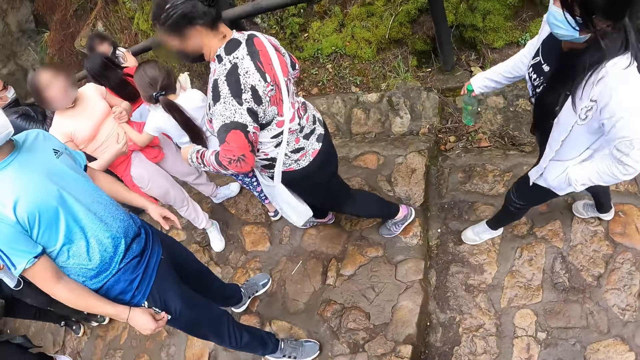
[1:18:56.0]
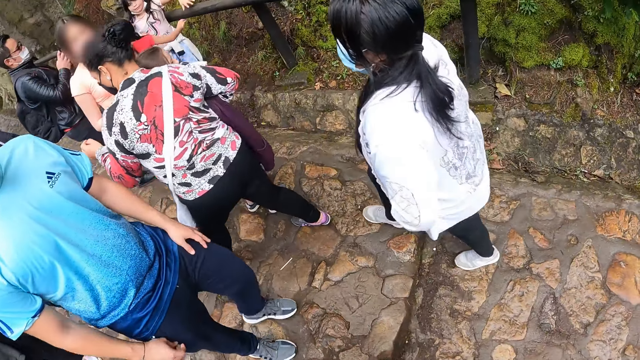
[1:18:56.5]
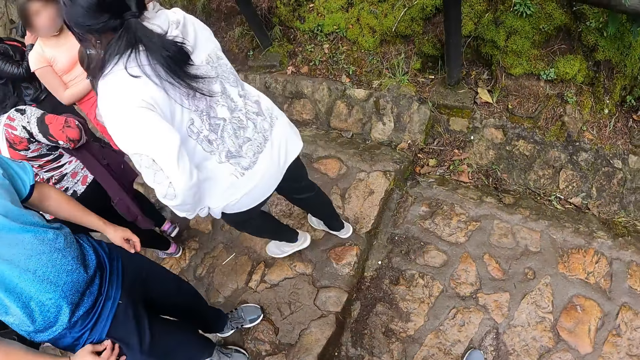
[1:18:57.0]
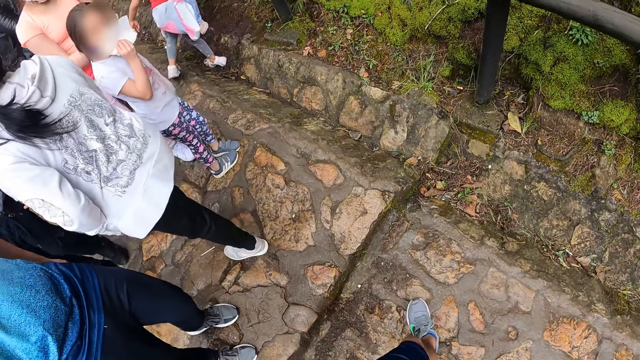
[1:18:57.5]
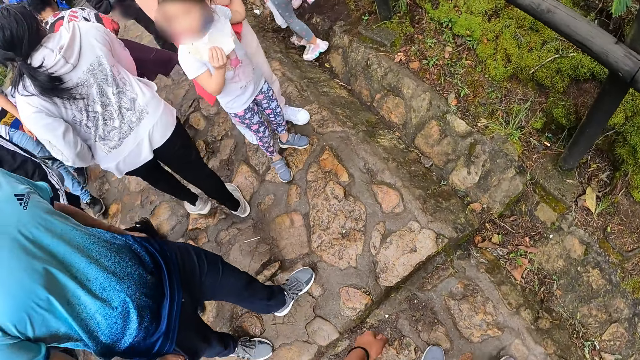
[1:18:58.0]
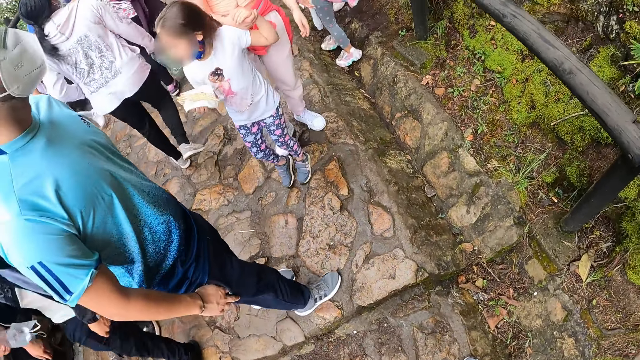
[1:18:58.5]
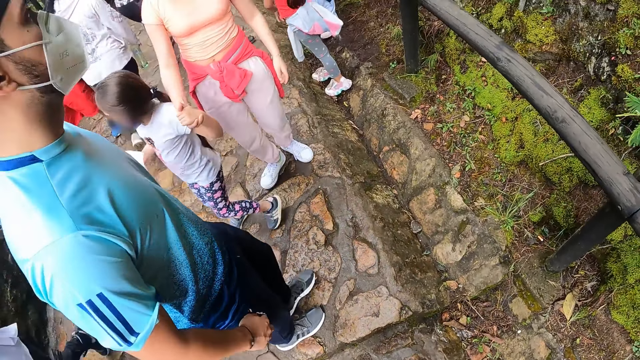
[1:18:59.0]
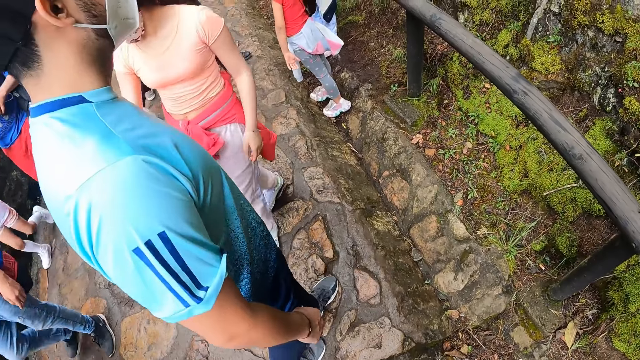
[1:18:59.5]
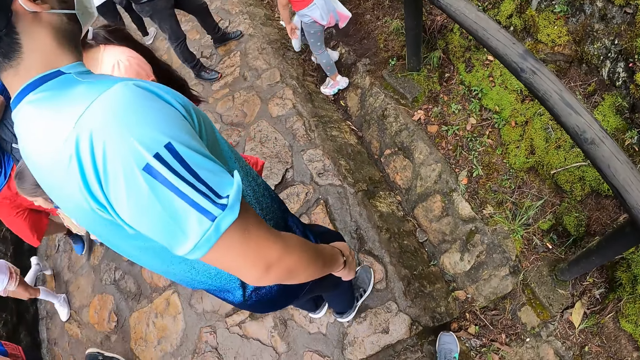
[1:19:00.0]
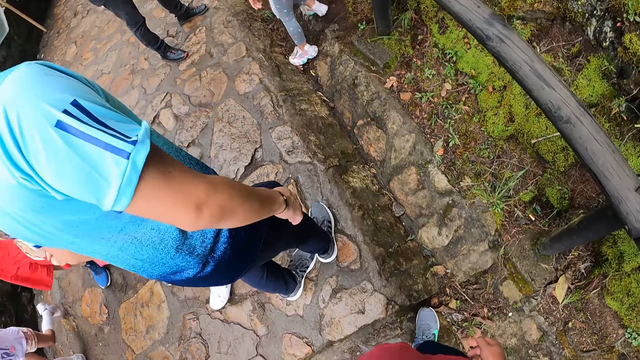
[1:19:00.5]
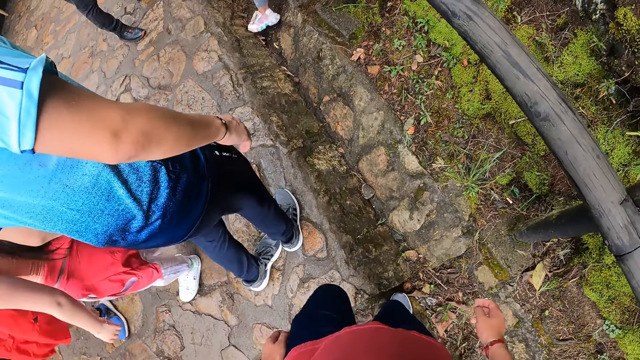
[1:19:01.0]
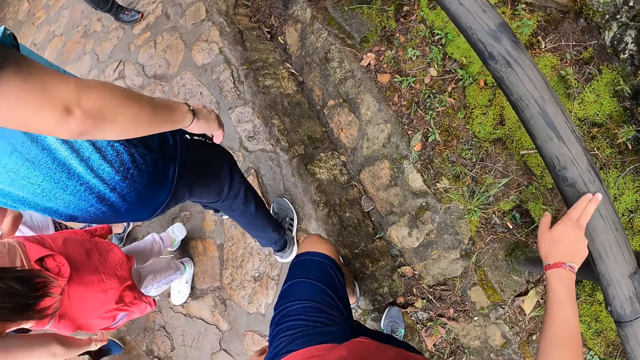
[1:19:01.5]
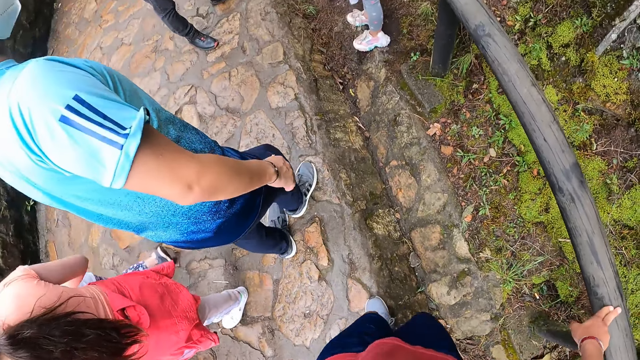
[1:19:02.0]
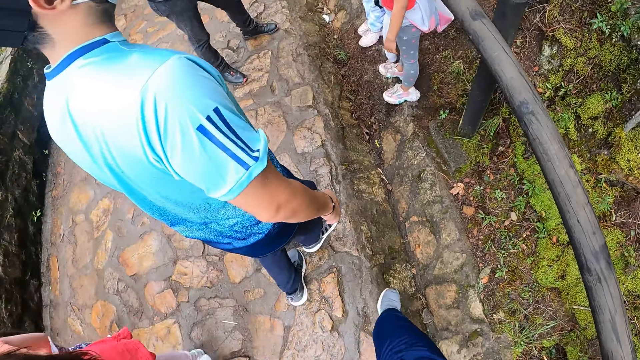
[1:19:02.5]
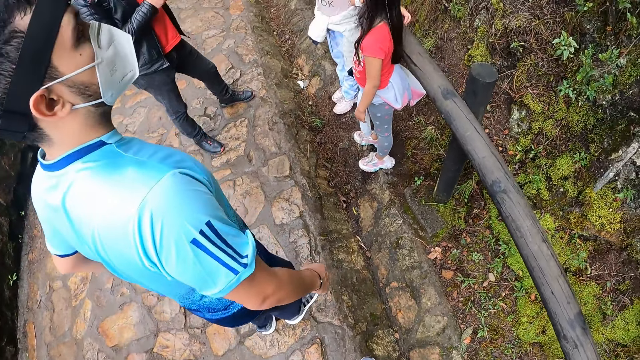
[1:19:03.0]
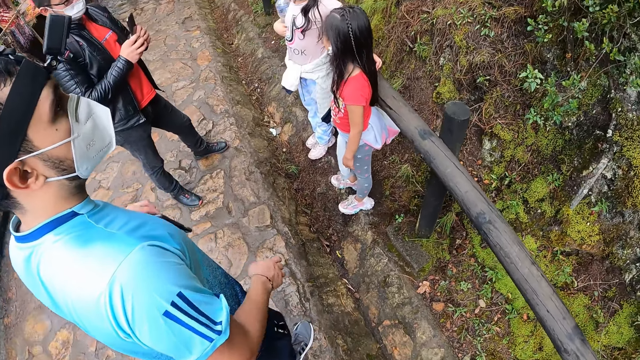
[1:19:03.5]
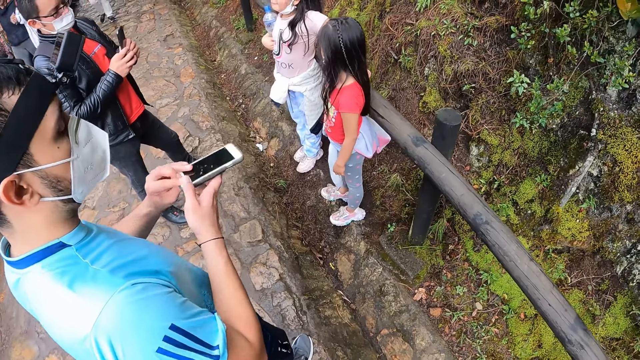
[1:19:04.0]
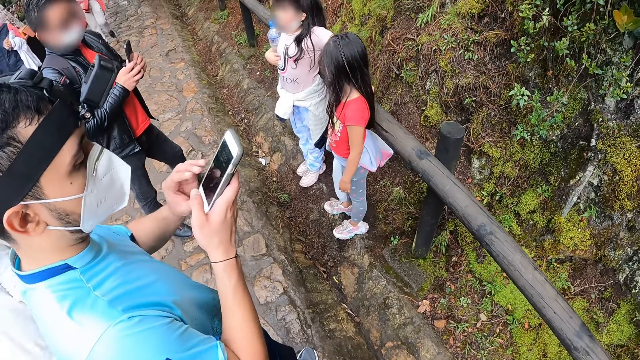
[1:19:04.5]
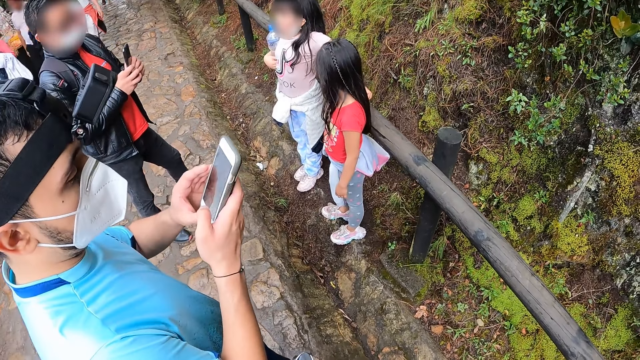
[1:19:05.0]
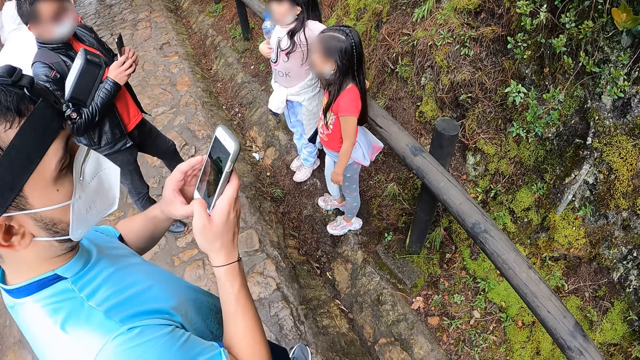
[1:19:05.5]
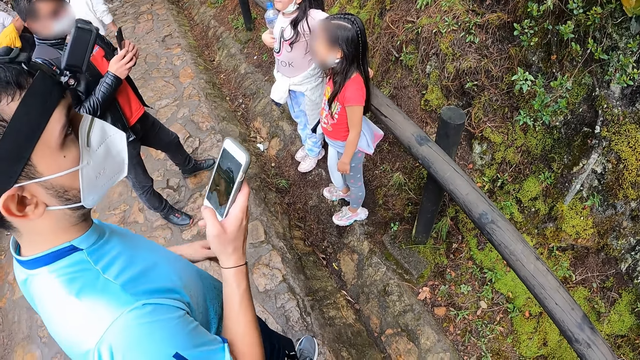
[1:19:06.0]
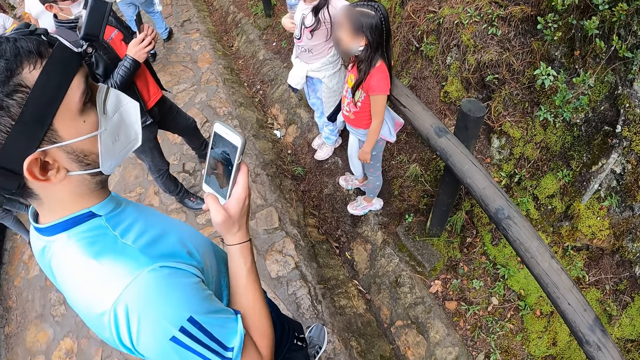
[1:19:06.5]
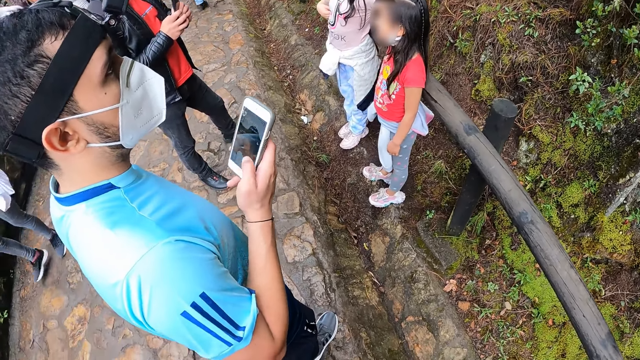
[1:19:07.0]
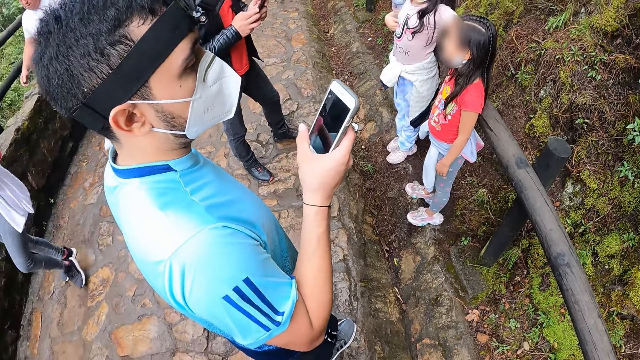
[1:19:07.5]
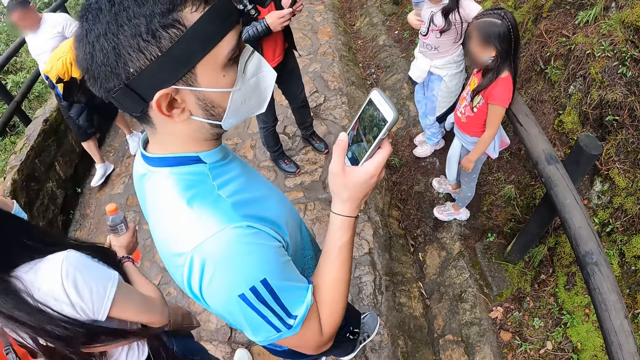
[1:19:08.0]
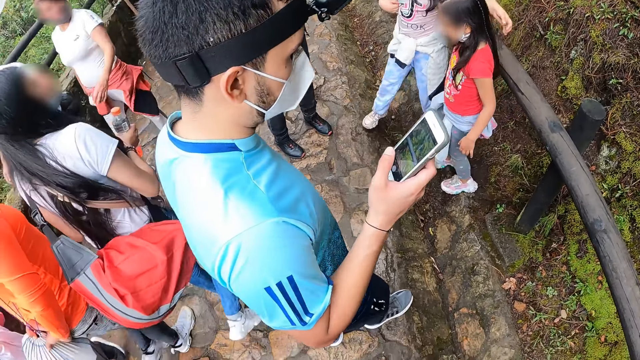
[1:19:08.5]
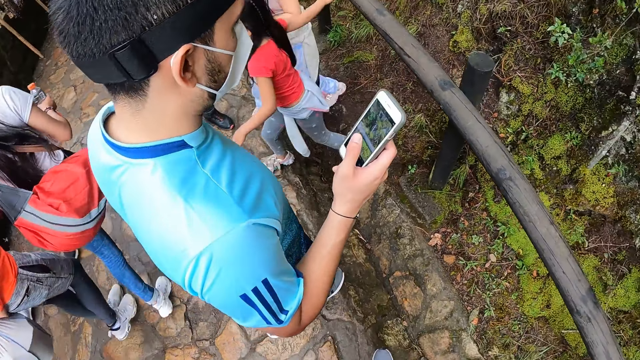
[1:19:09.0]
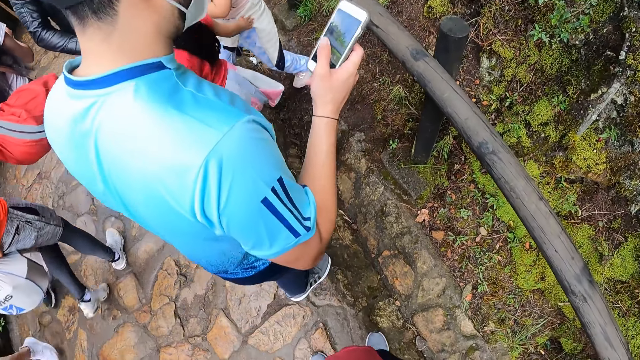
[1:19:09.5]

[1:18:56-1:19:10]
The camera wearer looks around. He places his right hand on an iron railing. A man looks around. The man holds a phone with both hands. The man removes the phone in a pocket. The man operates the phone with his right hand, removes his left hand from the phone, and scrolls on the phone.

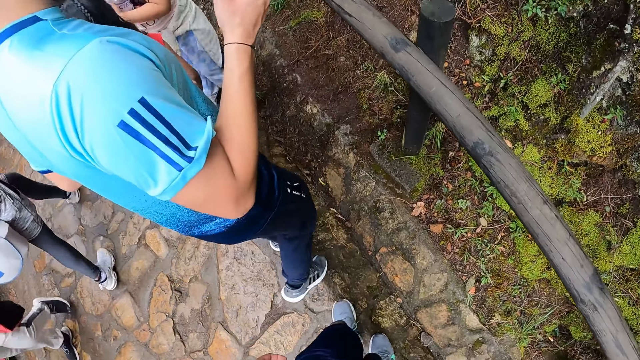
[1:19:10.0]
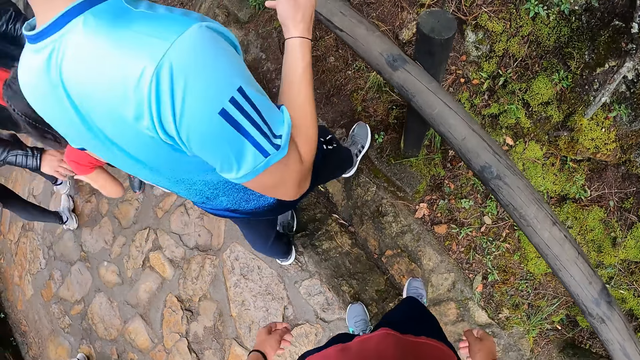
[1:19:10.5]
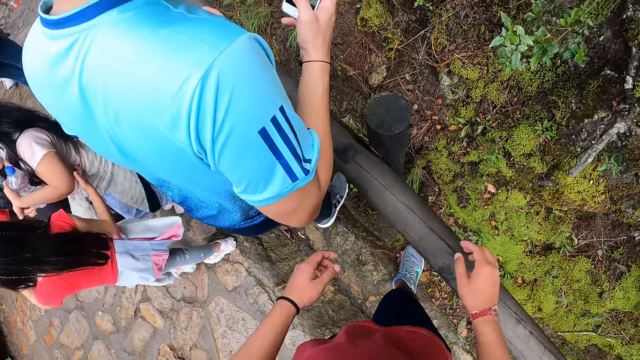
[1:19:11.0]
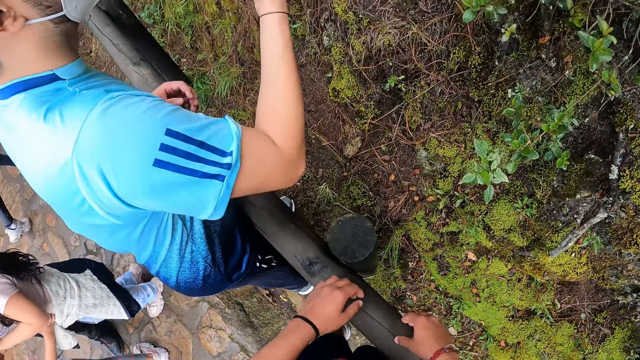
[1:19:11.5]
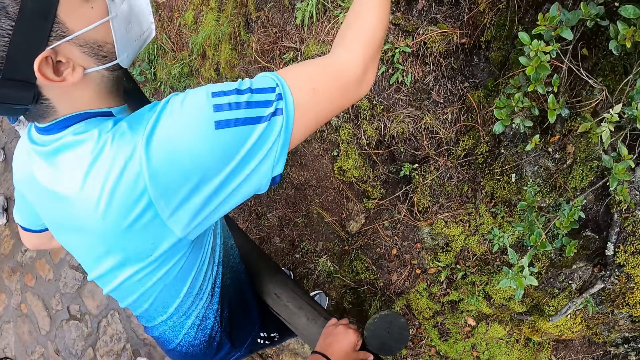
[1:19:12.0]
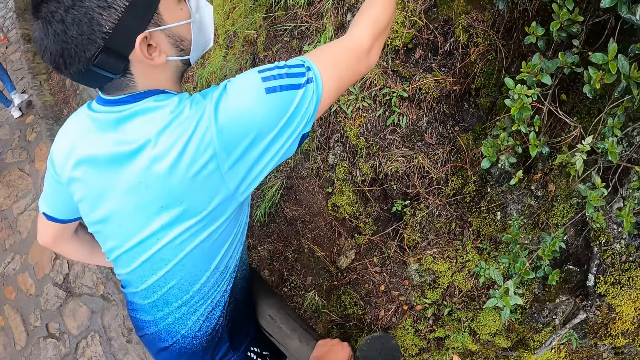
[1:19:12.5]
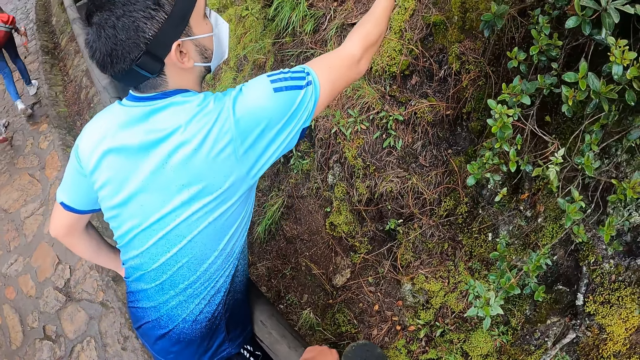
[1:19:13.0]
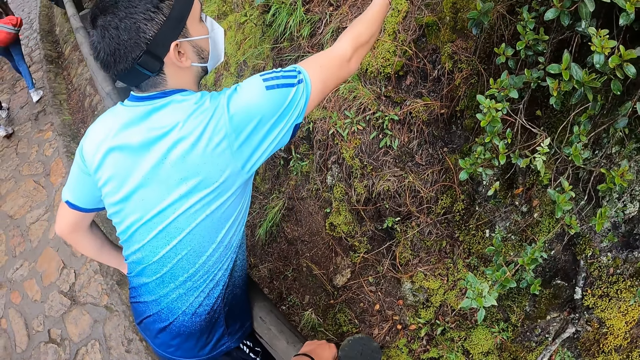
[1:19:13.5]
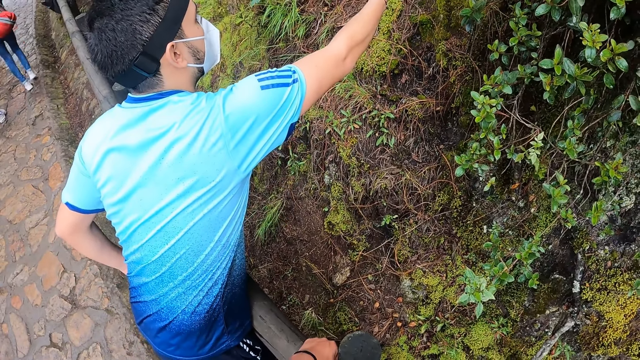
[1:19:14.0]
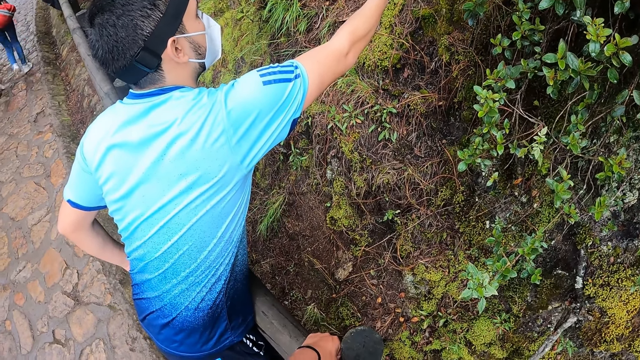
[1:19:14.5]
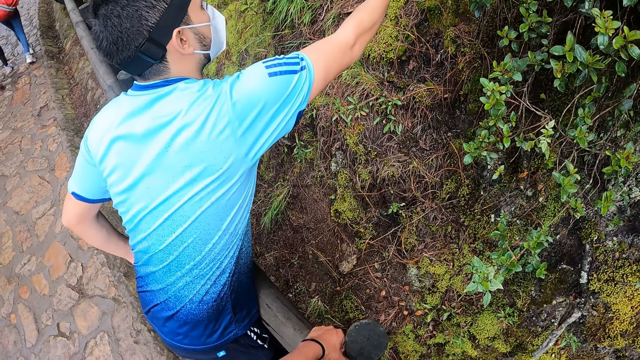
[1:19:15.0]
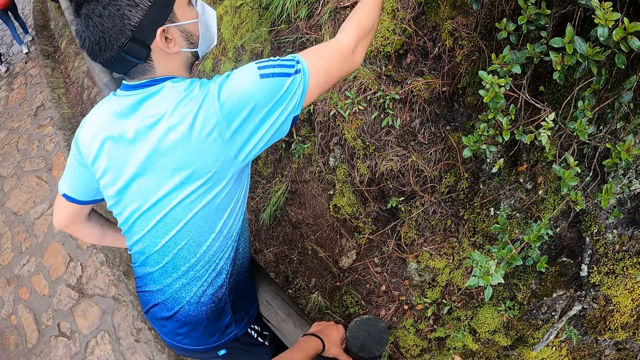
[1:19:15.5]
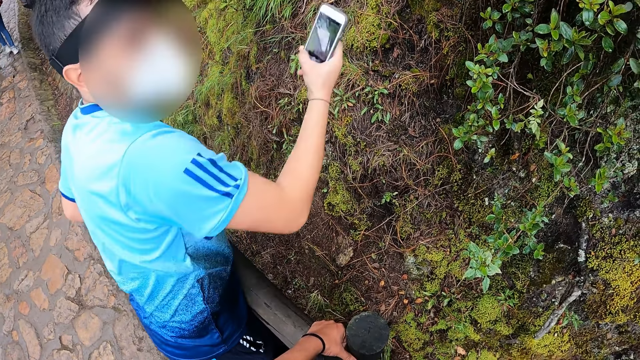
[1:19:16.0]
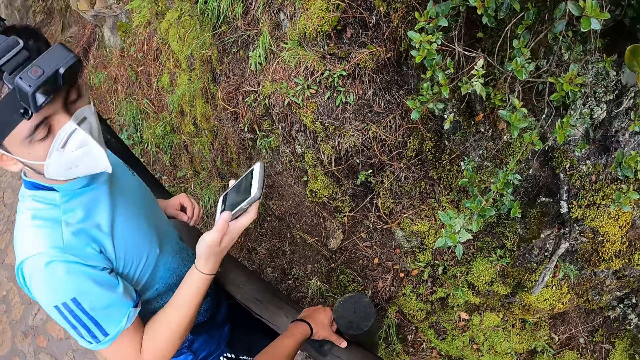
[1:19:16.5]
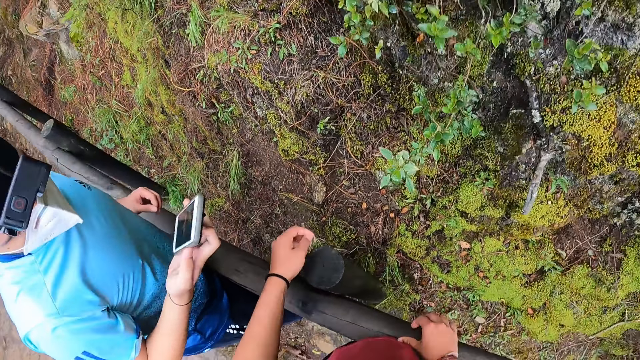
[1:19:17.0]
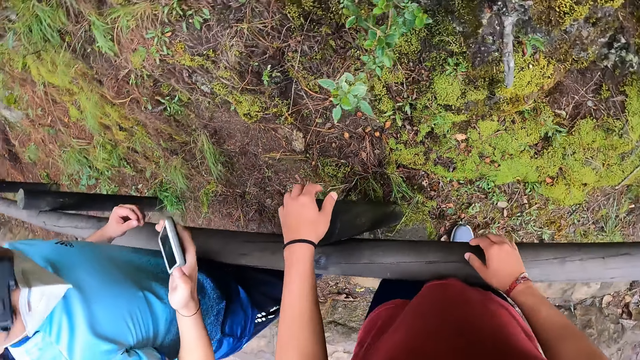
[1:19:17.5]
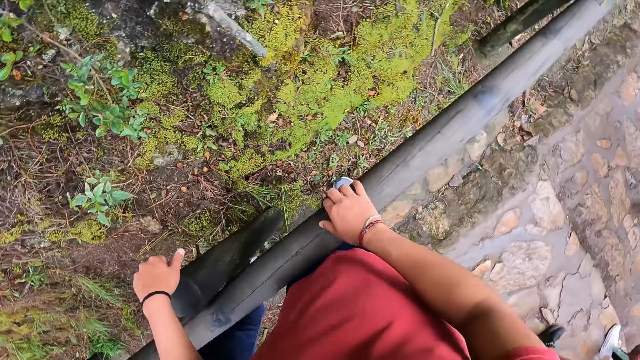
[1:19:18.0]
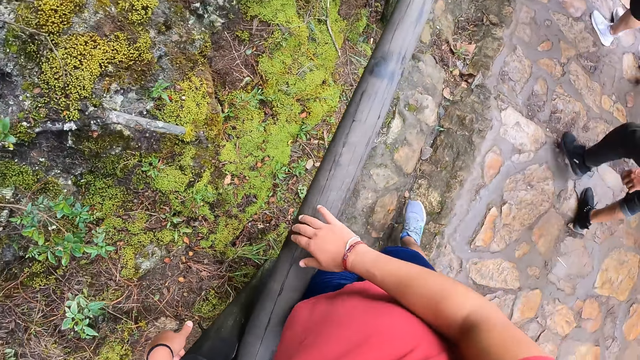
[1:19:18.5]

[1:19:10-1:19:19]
The man places his left hand on the iron railing. The camera wearer places both hands on the iron railing. The man takes a photo with a phone and converses with the camera wearer. The camera wearer removes his right hand from the iron railing.
